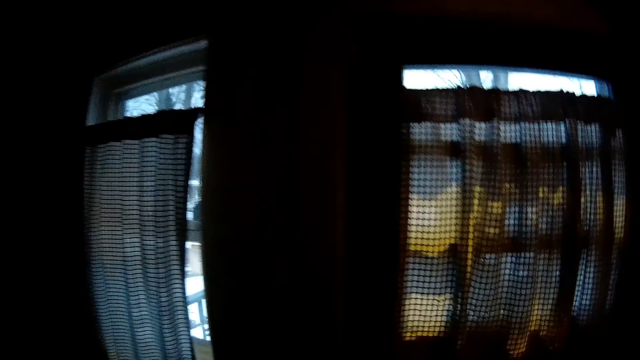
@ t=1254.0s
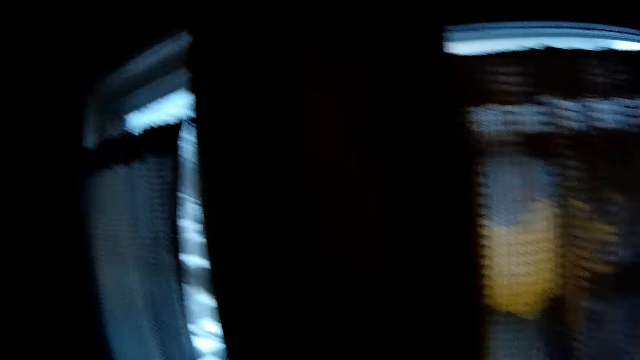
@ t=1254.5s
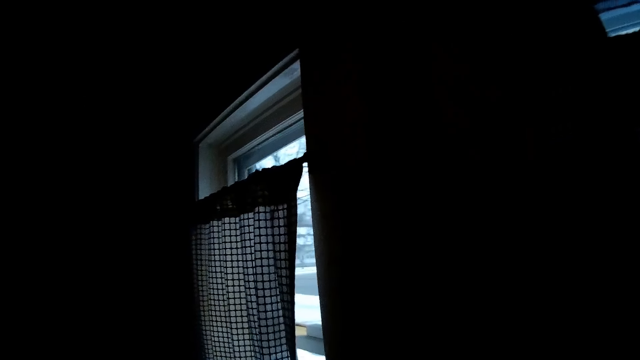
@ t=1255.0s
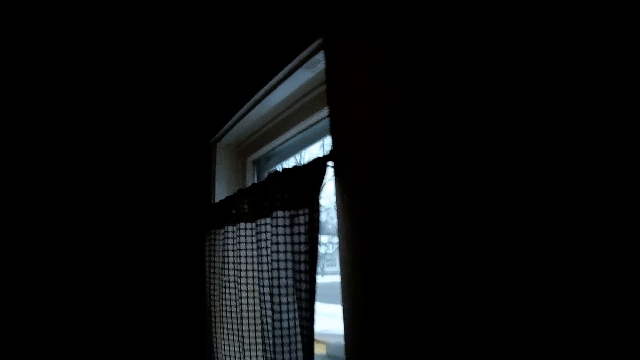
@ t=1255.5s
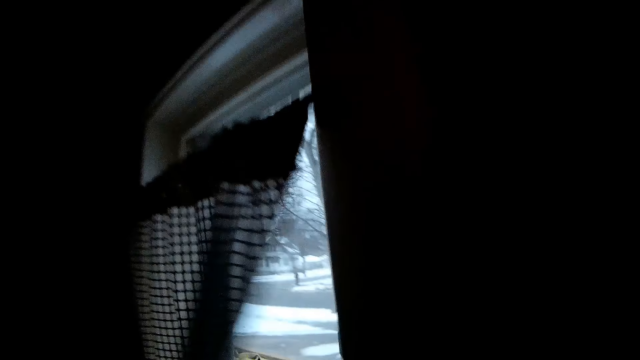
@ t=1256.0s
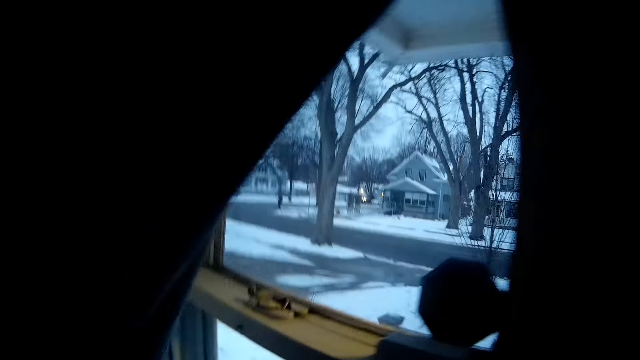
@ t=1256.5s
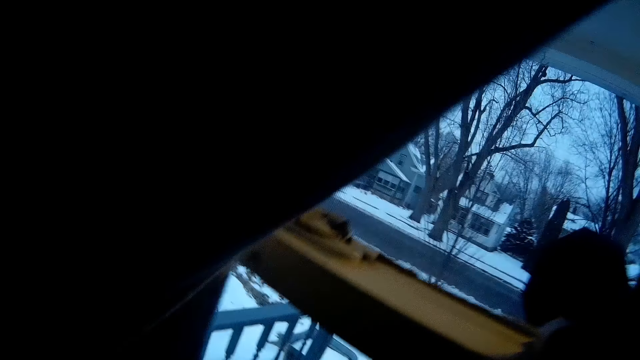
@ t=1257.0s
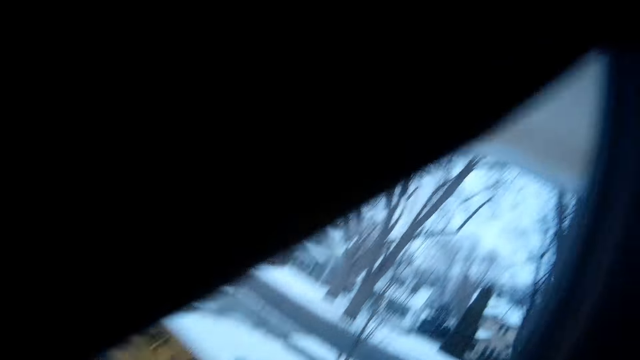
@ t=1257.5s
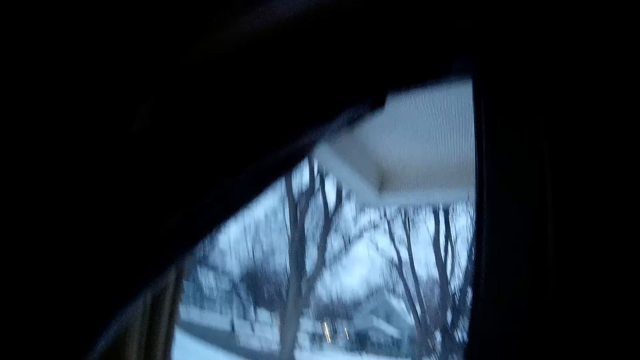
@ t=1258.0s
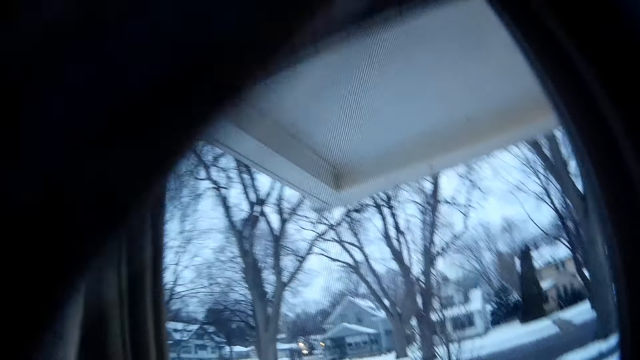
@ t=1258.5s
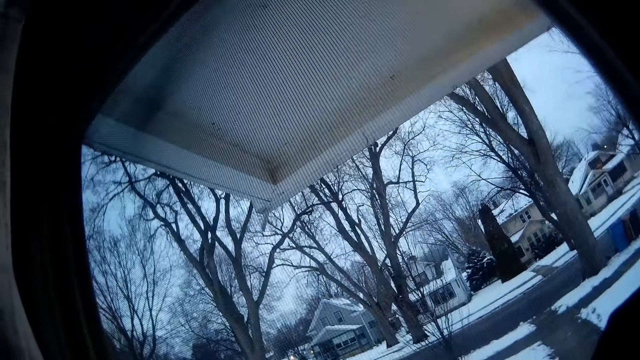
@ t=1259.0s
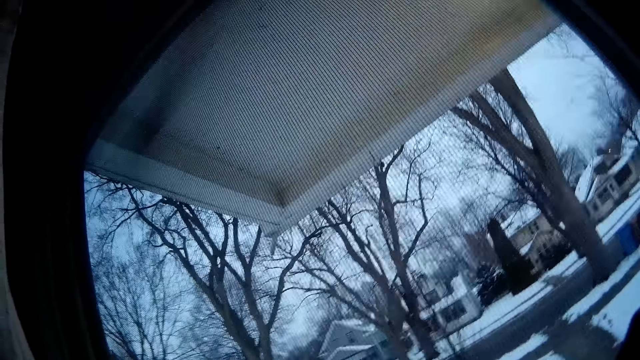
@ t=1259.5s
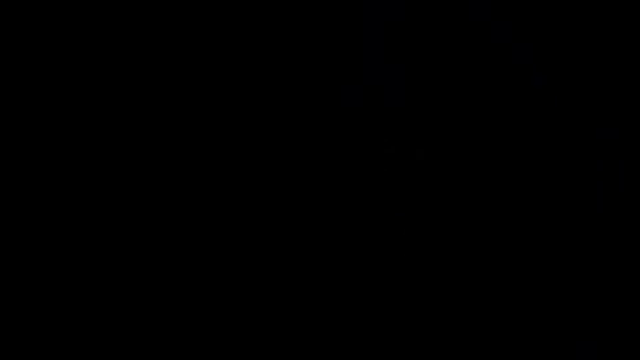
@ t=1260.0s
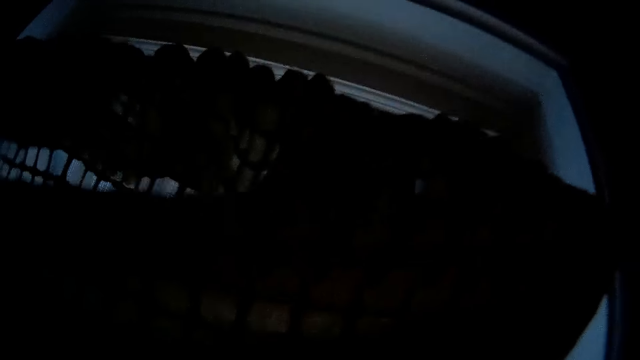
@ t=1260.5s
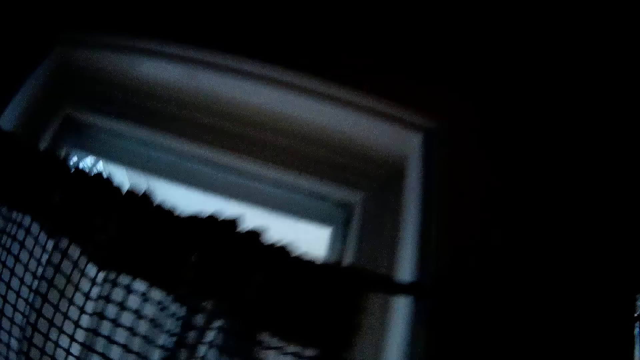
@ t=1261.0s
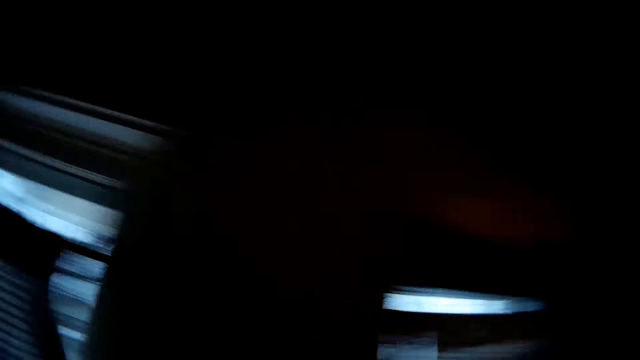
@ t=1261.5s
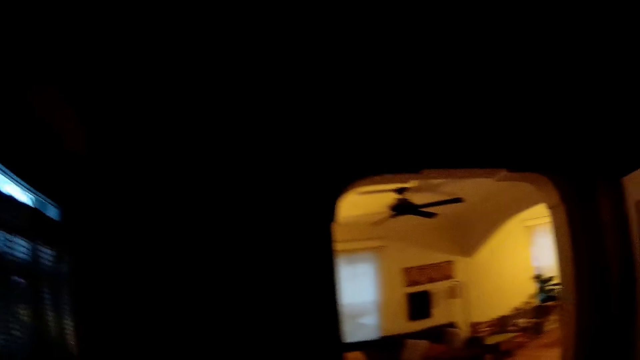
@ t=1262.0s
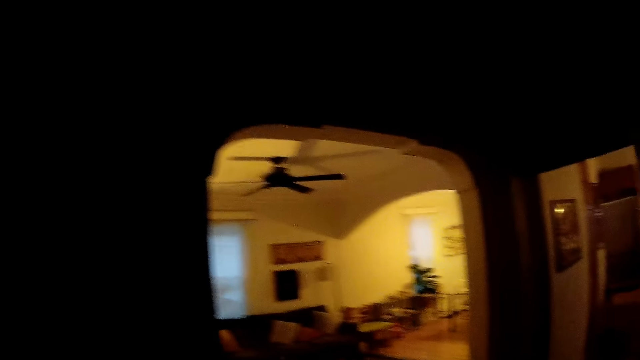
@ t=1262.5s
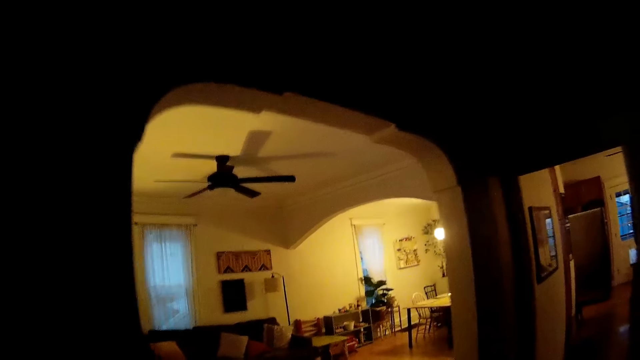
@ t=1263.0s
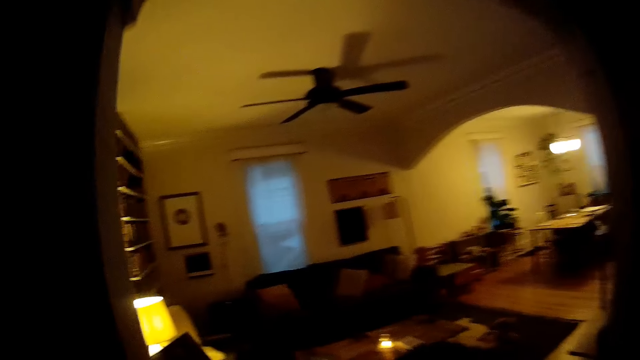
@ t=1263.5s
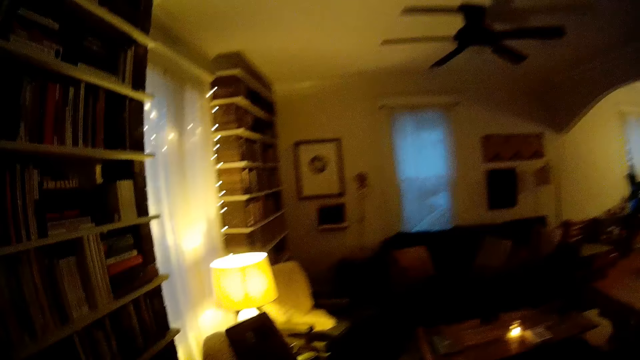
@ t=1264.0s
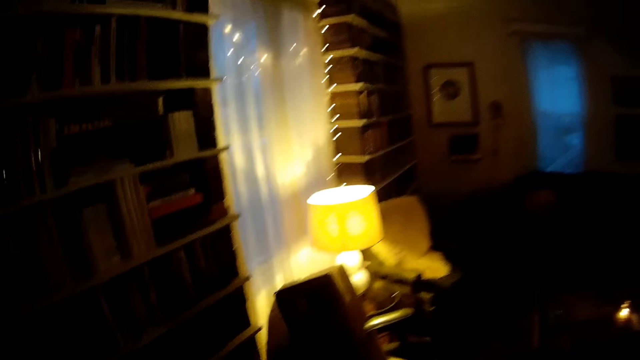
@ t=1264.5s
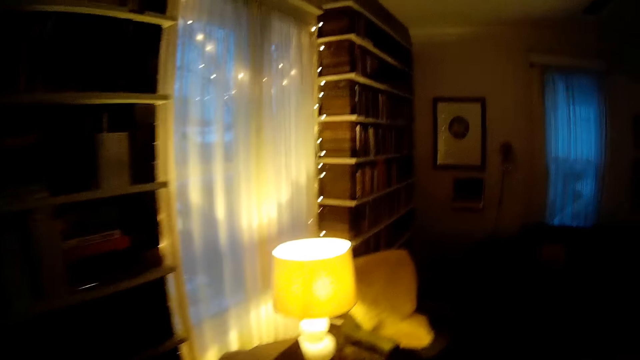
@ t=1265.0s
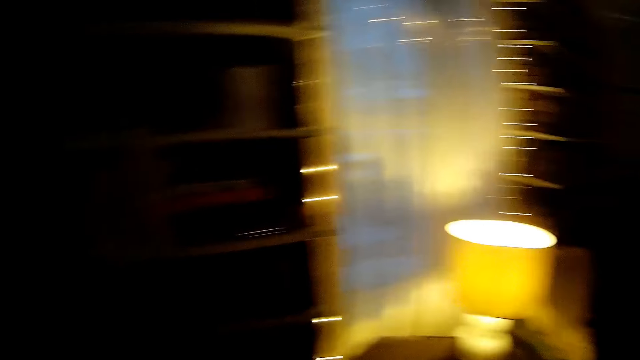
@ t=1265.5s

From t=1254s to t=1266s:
The camera wearer moves a curtain on the door with her left hand. She opens the curtains. She looks through the window. She walks to a bookcase in the living room.

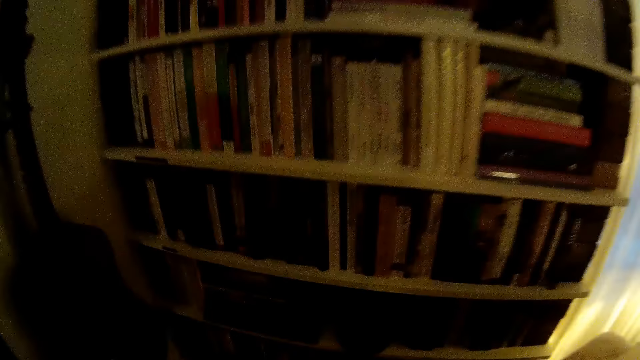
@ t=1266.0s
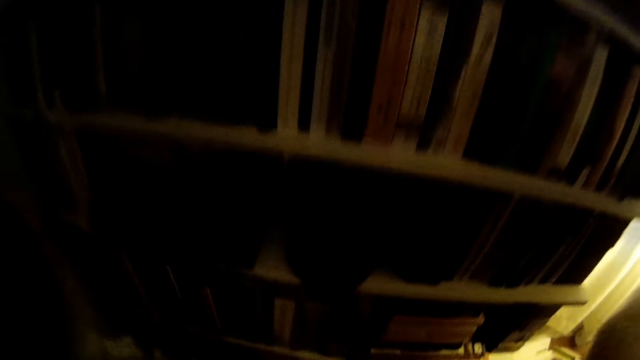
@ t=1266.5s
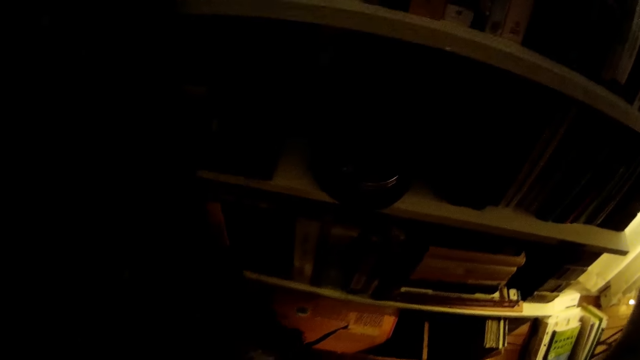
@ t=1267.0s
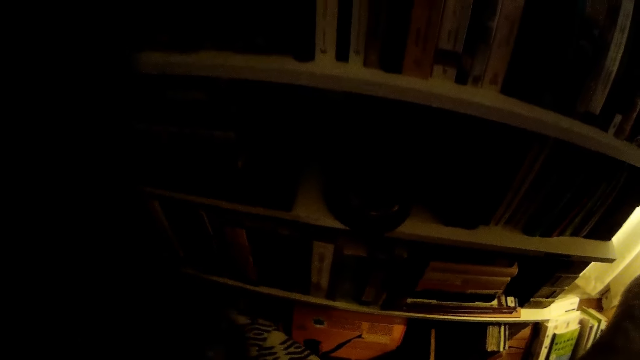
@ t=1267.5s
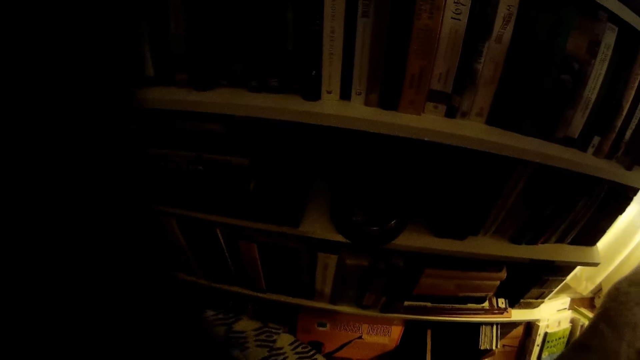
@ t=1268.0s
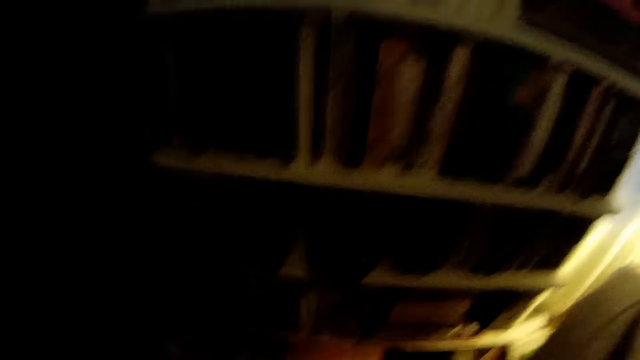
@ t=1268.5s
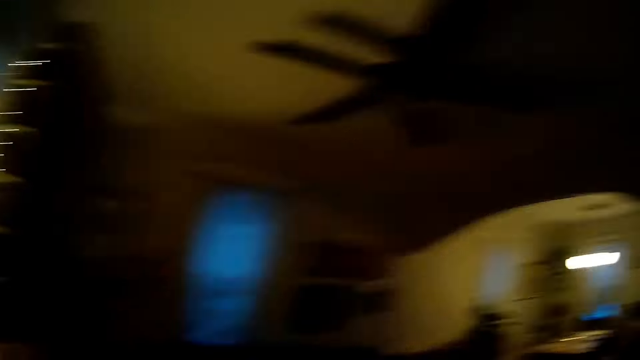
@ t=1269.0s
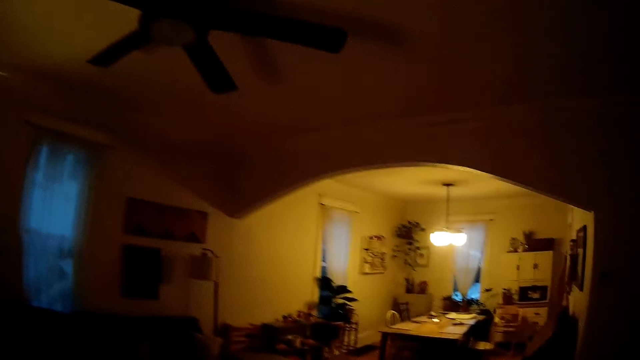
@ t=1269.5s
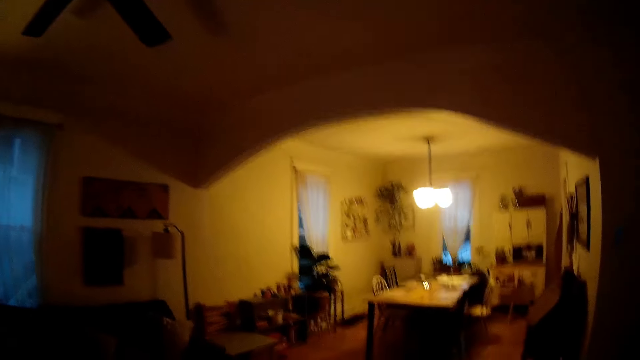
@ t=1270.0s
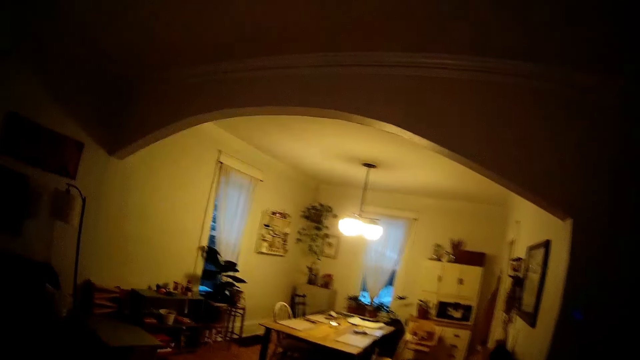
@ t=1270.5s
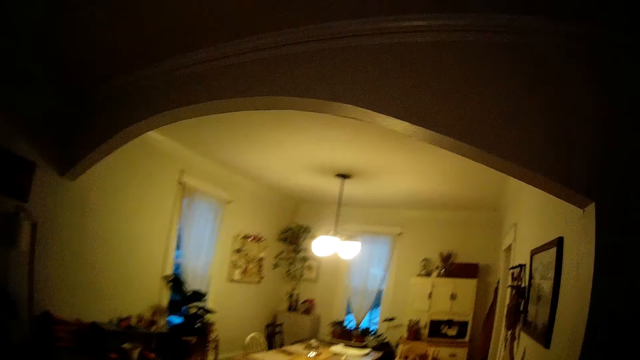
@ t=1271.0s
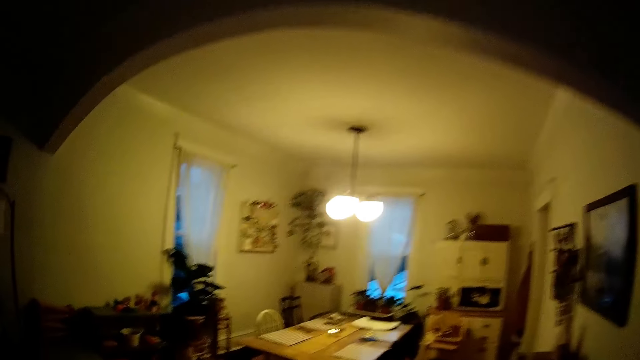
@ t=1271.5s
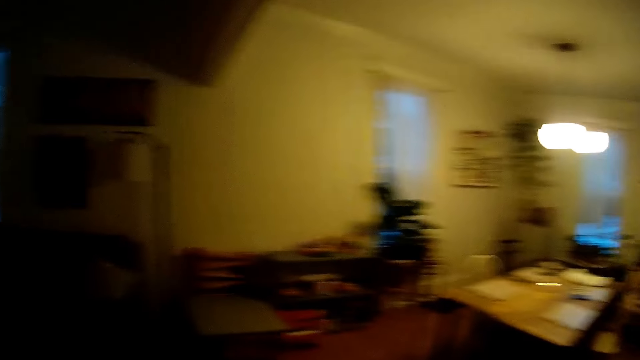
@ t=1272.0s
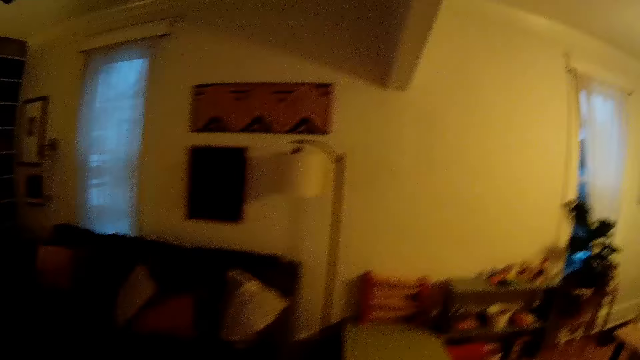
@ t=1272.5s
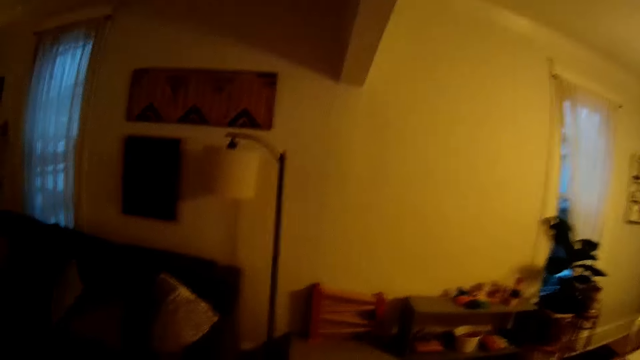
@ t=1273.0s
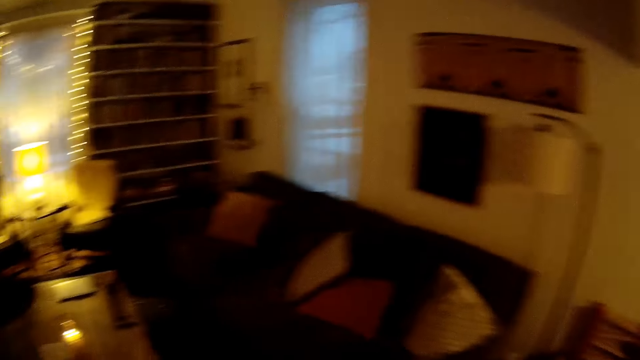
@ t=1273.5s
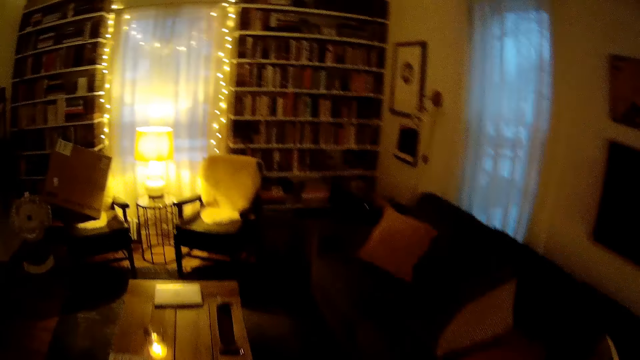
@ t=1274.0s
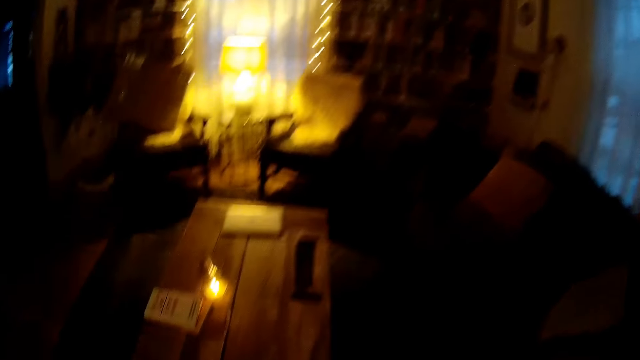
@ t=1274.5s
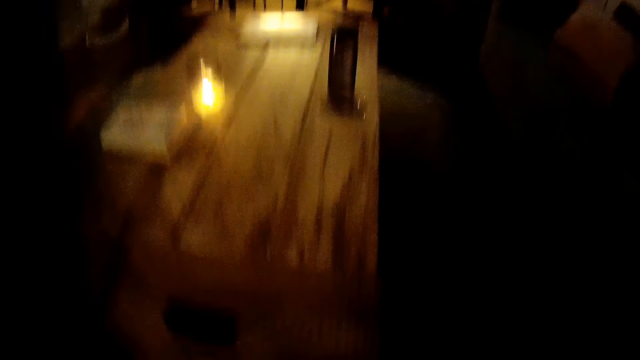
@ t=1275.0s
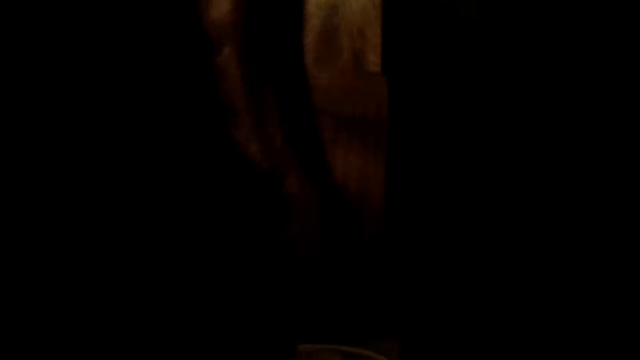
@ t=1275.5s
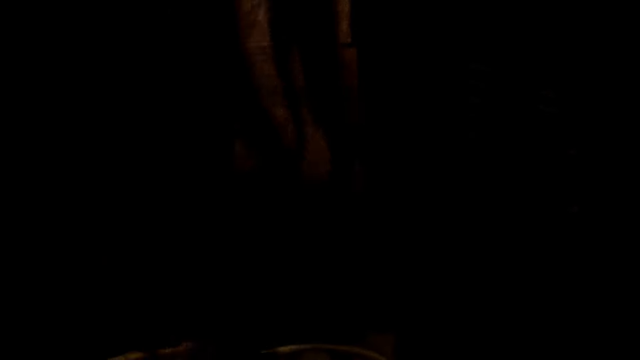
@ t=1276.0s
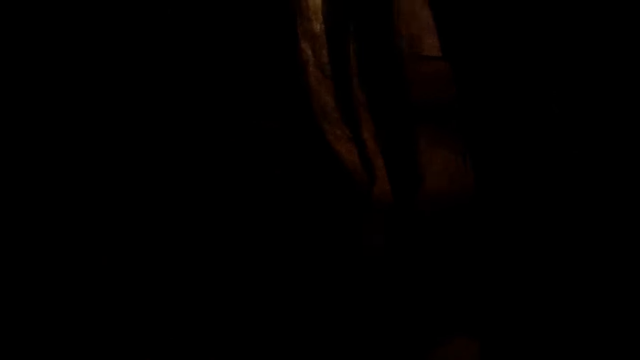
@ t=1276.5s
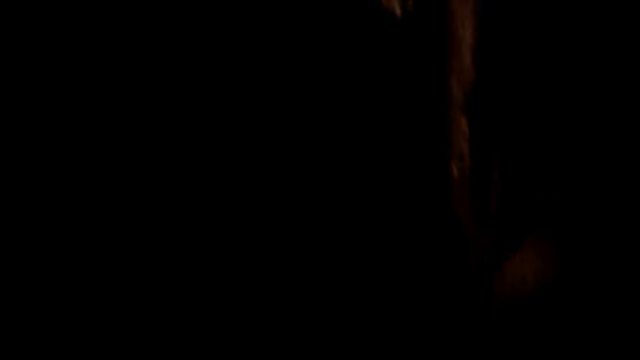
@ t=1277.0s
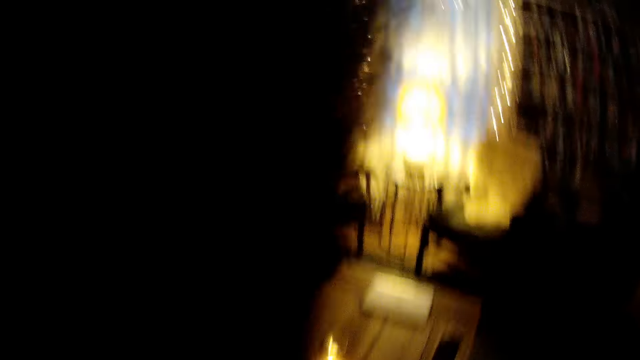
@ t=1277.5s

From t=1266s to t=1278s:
The camera wearer stands near a bookshelf. They walk to a living room table.
